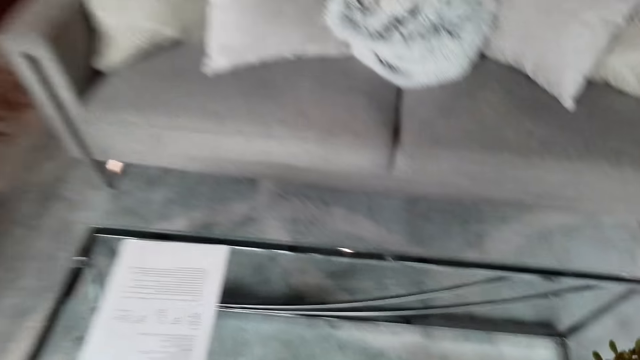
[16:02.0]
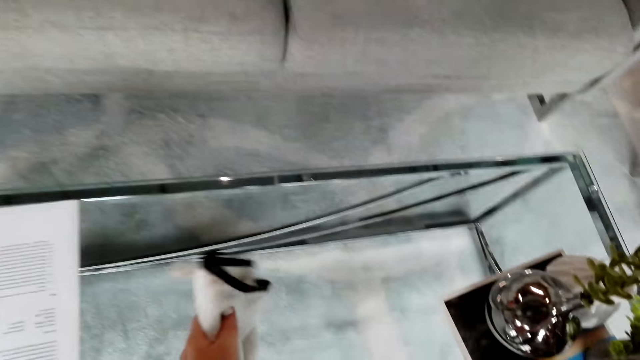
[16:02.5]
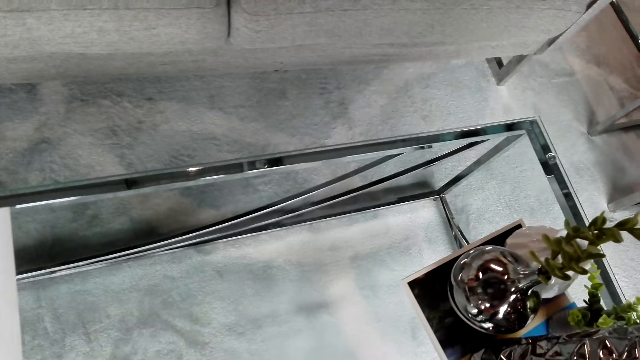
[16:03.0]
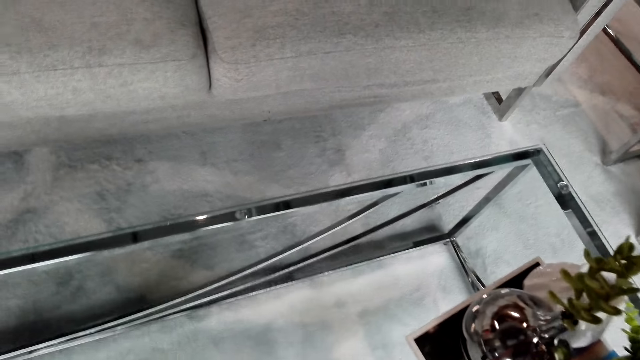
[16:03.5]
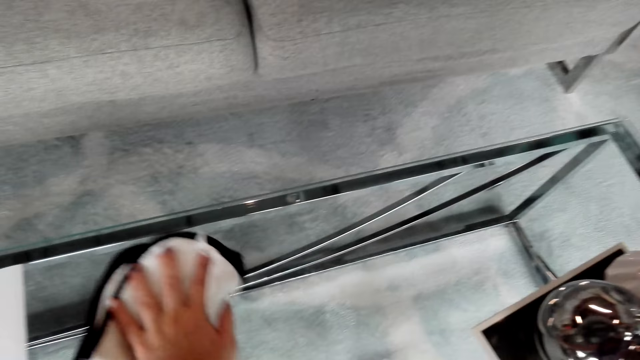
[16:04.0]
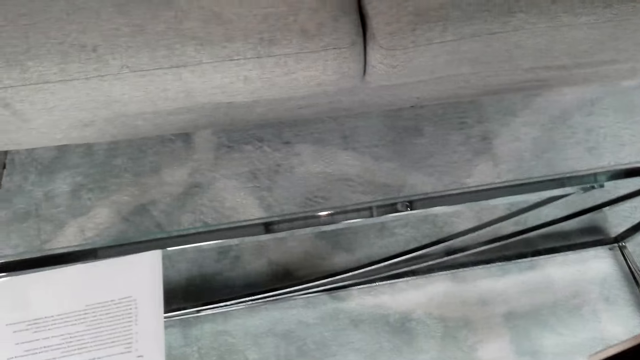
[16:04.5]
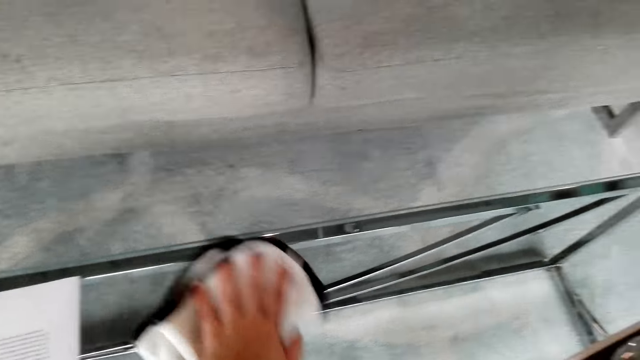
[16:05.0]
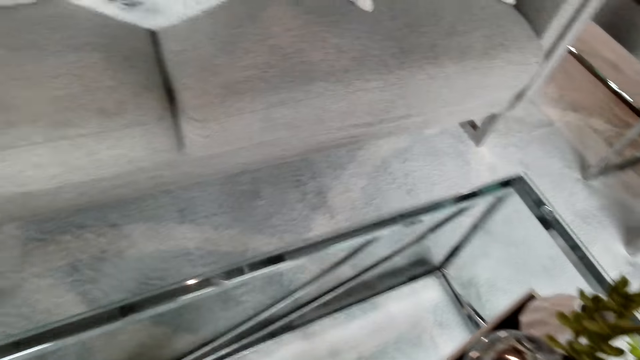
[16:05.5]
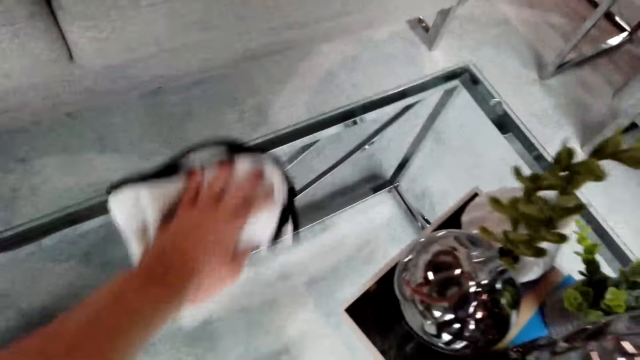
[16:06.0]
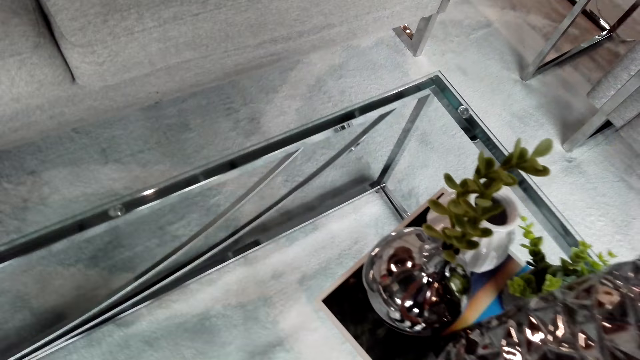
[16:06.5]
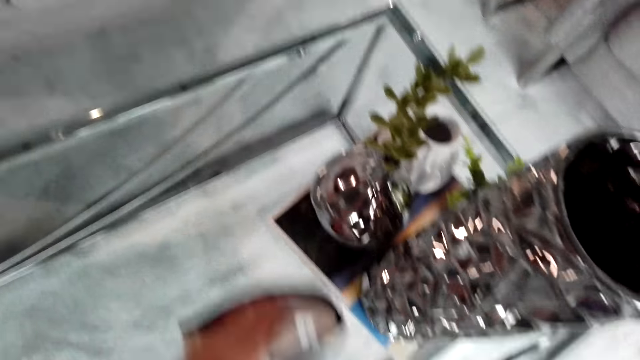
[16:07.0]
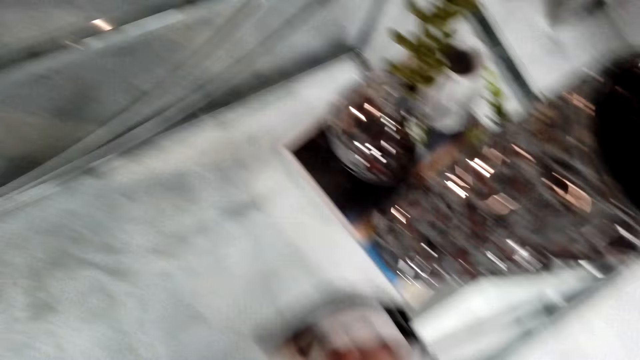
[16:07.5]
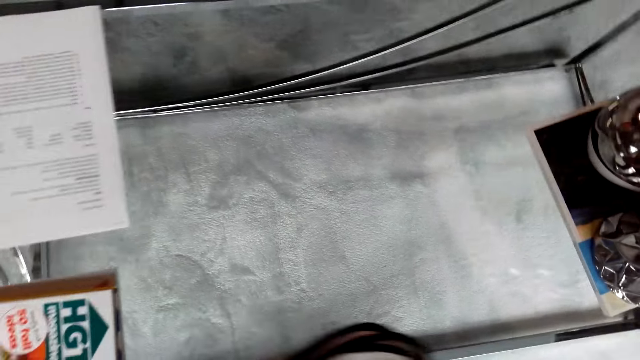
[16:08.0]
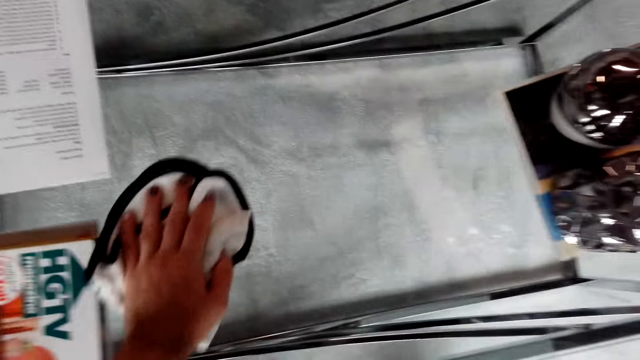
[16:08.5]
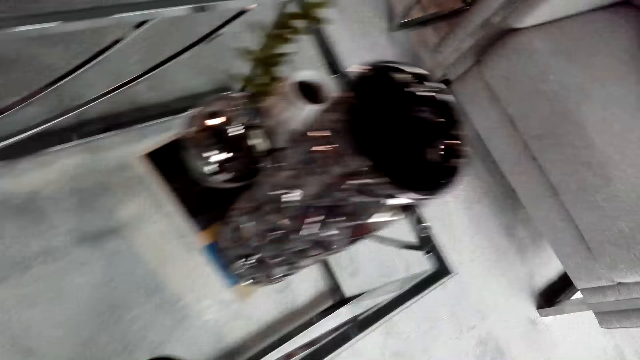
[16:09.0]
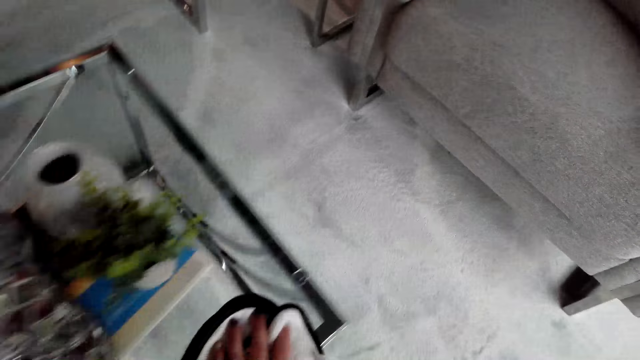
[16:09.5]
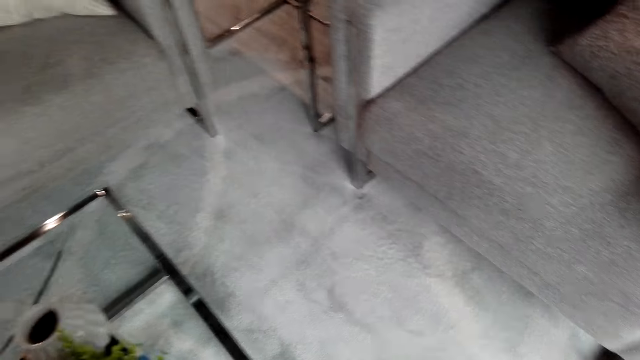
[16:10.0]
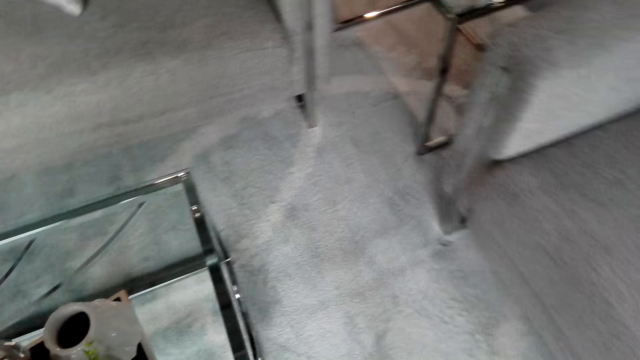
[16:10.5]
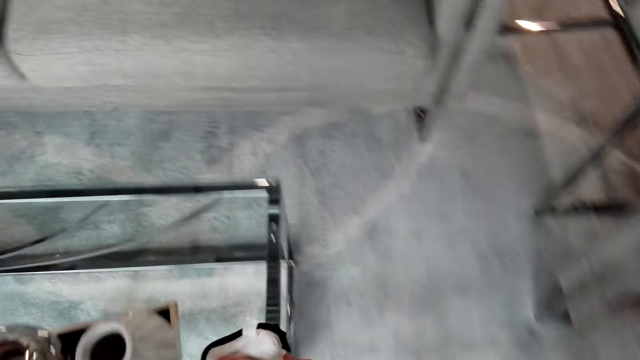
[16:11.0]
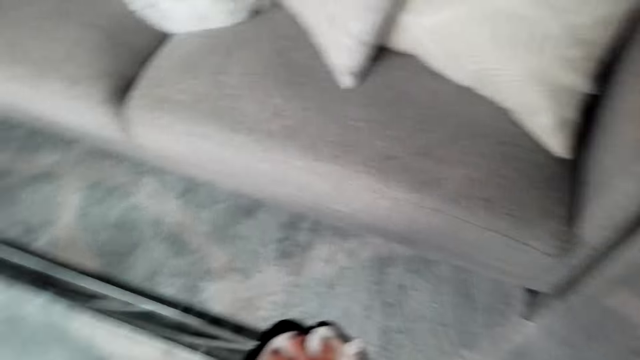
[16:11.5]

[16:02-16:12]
The camera wearer wipes the table with a cloth.

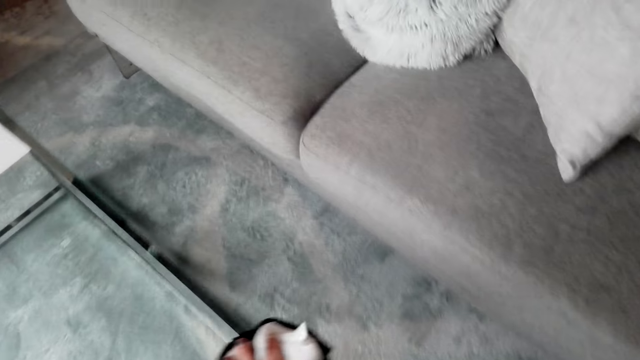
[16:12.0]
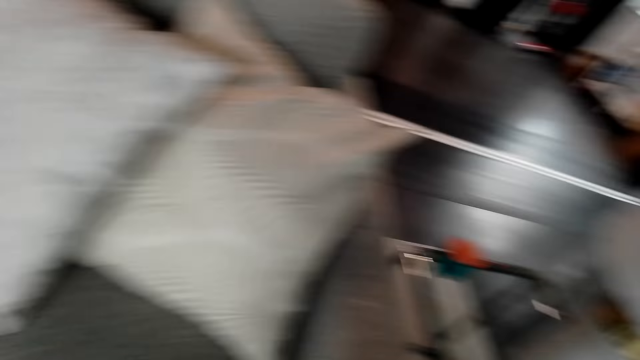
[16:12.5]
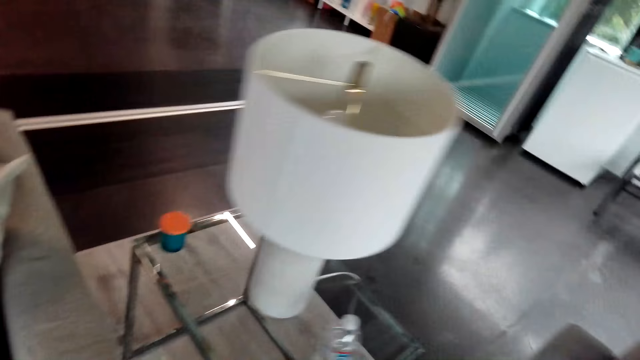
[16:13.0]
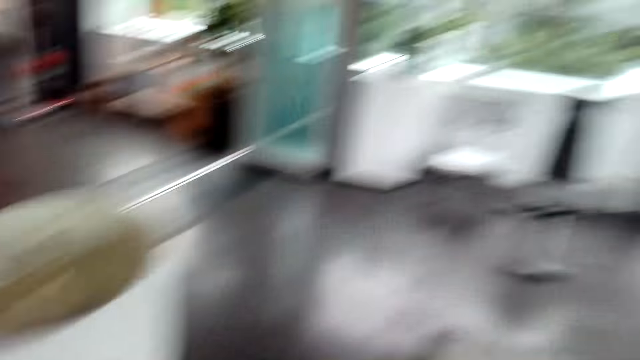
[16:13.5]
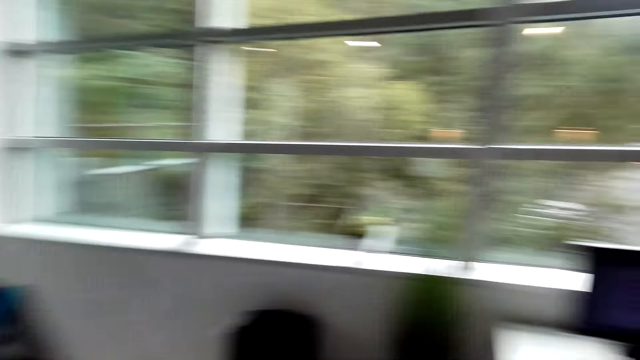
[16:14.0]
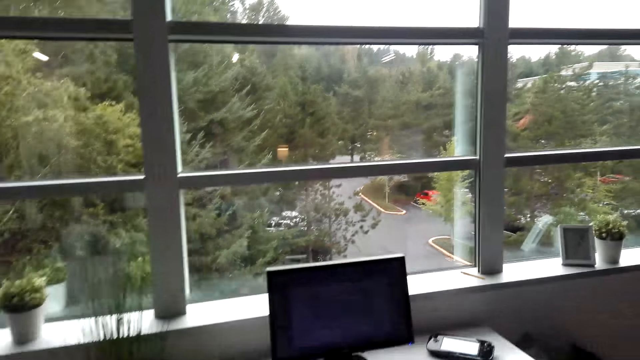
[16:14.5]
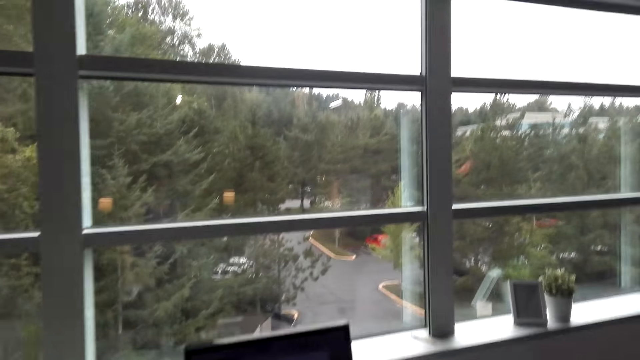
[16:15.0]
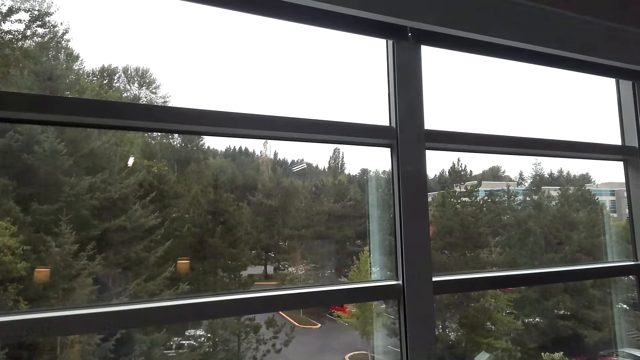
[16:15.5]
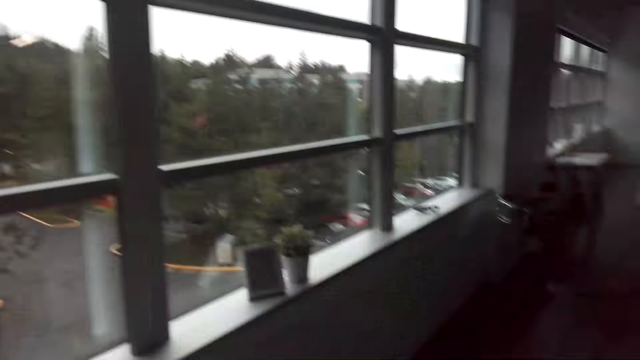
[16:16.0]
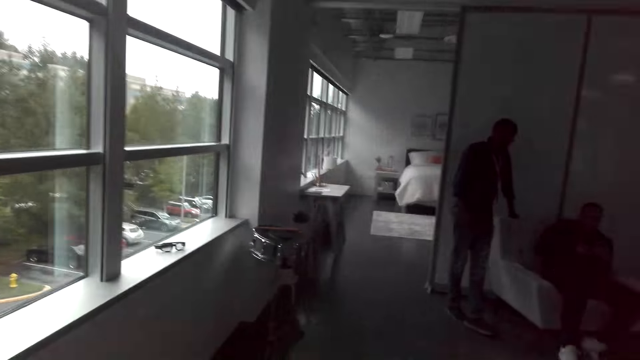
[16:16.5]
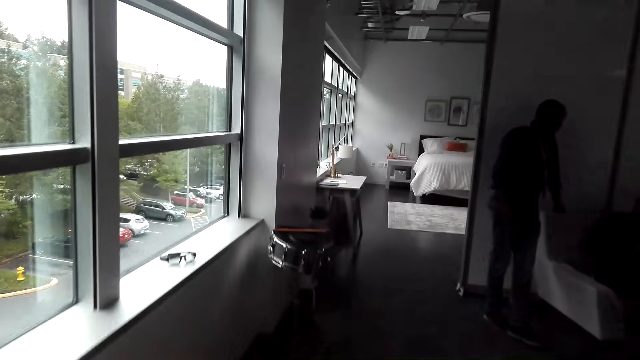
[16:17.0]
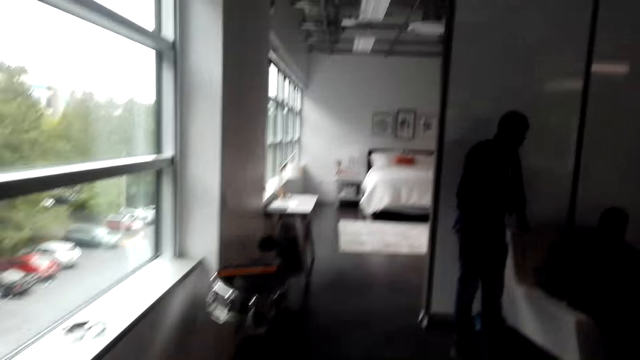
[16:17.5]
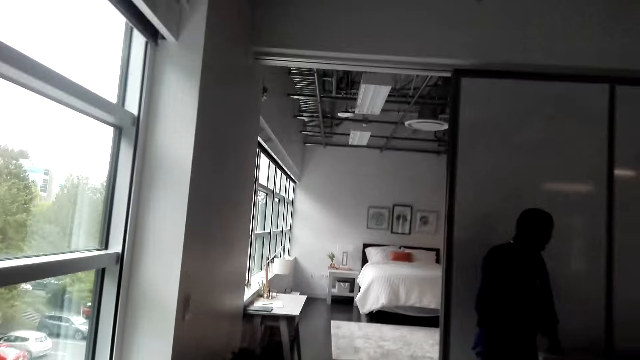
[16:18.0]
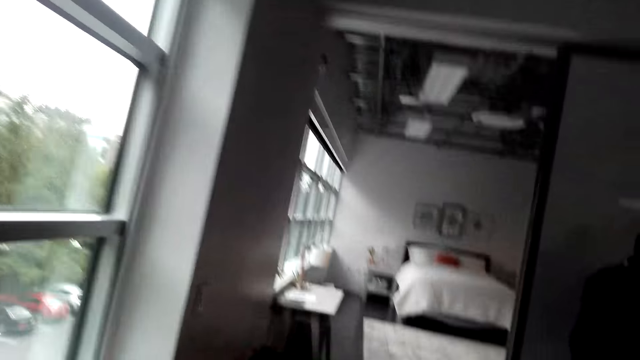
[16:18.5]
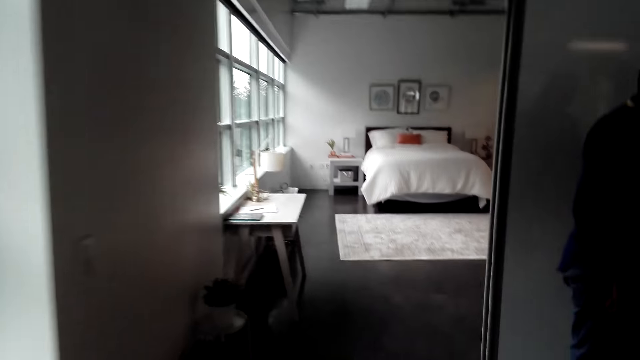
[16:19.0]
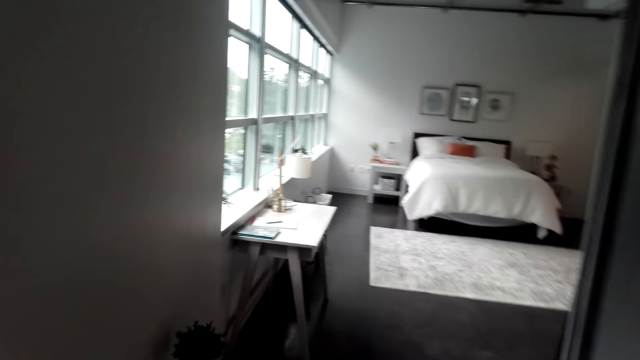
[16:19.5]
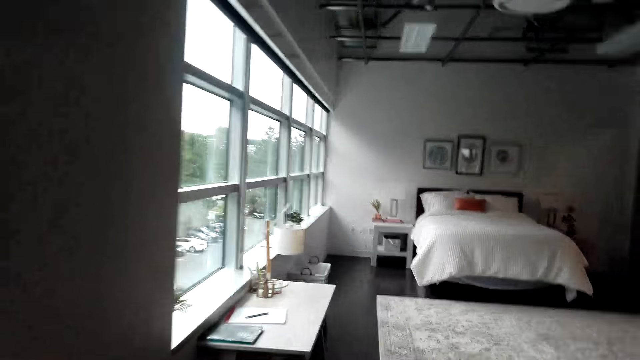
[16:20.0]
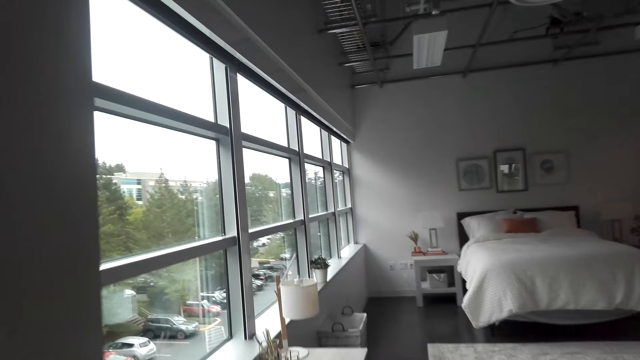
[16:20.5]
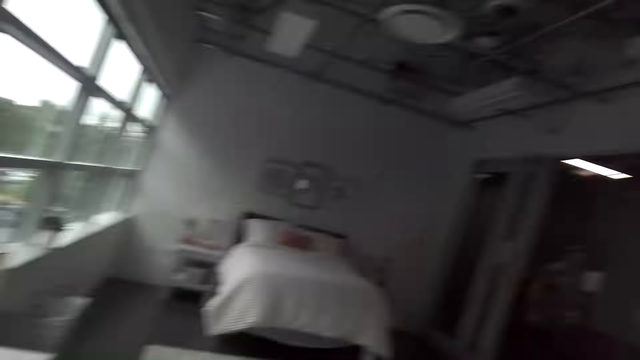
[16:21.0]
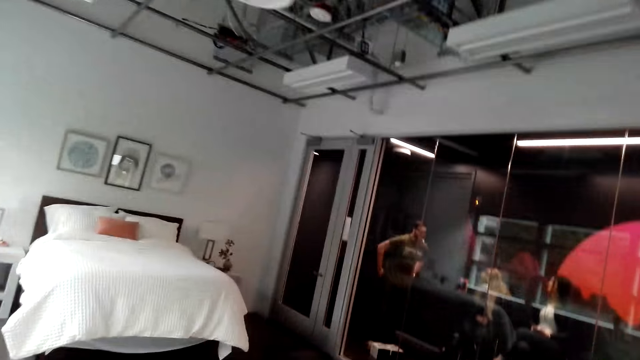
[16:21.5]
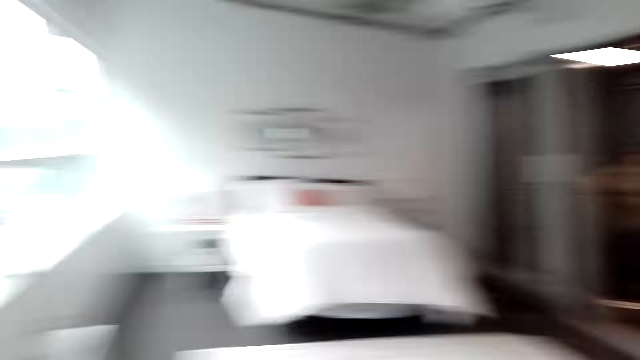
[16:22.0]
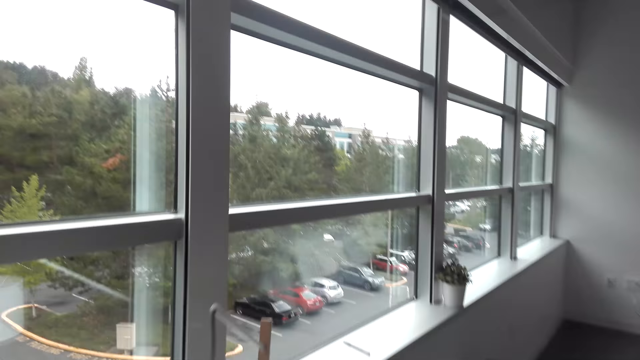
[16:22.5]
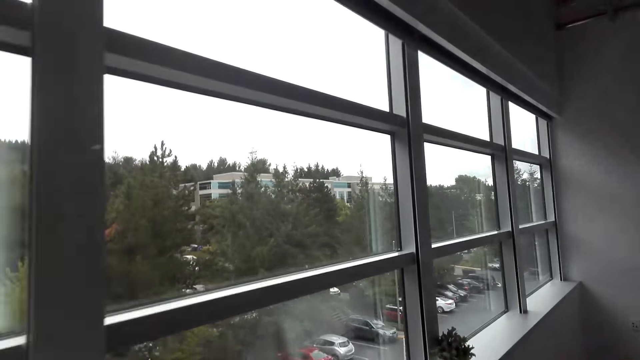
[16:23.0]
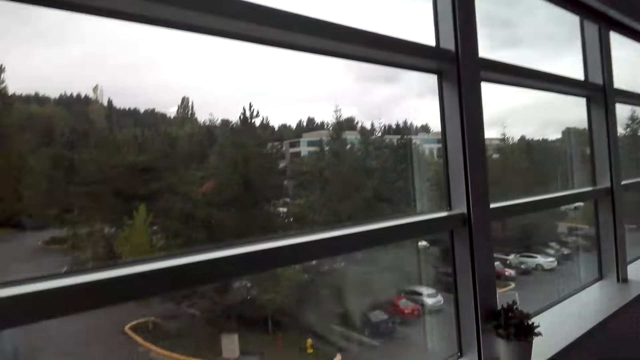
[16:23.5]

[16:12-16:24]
The camera wearer walks.
